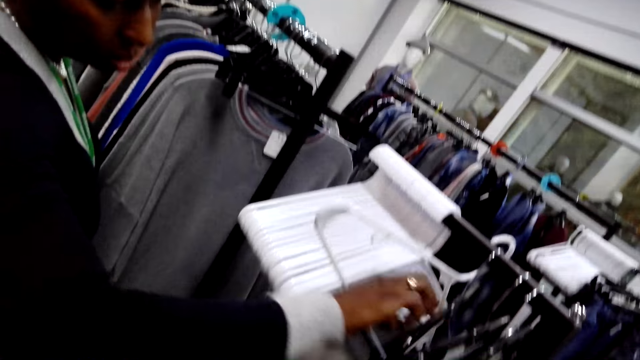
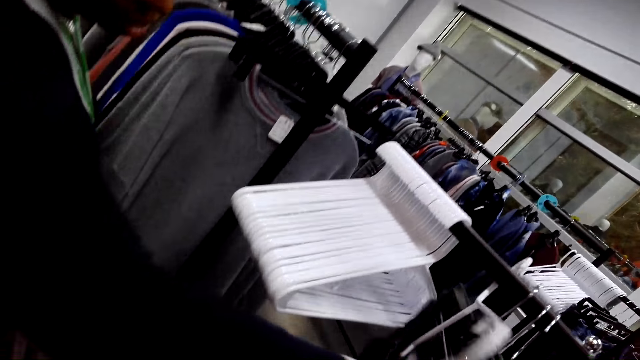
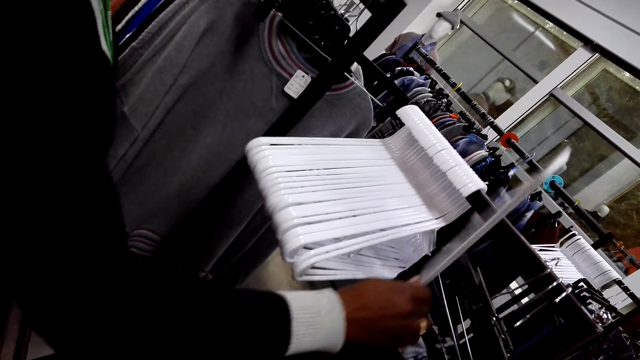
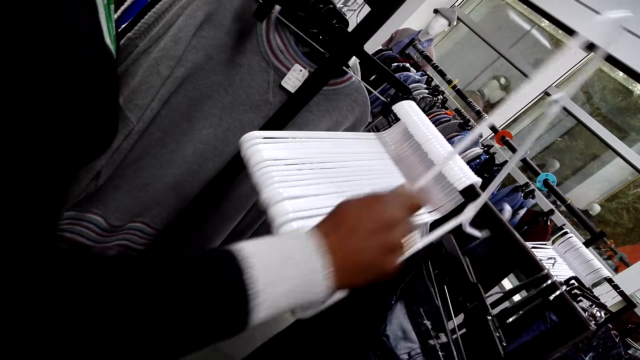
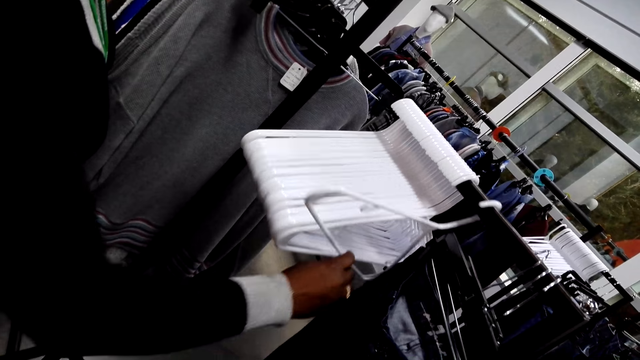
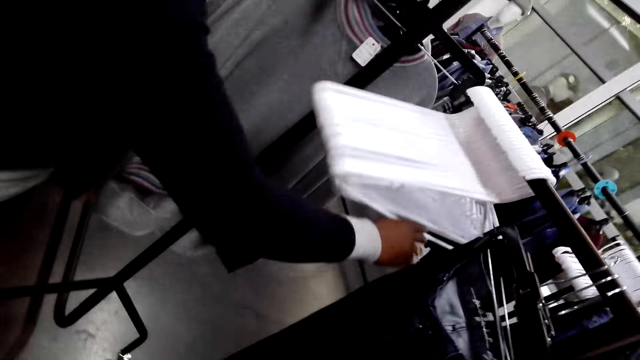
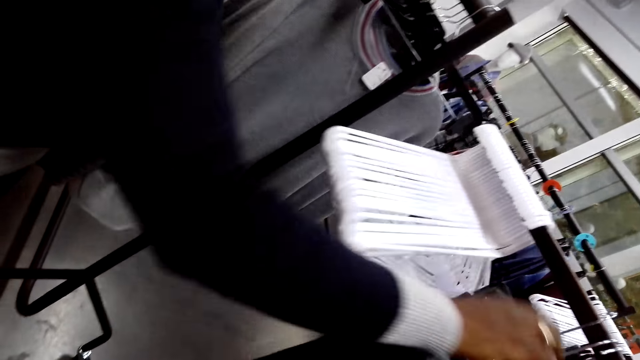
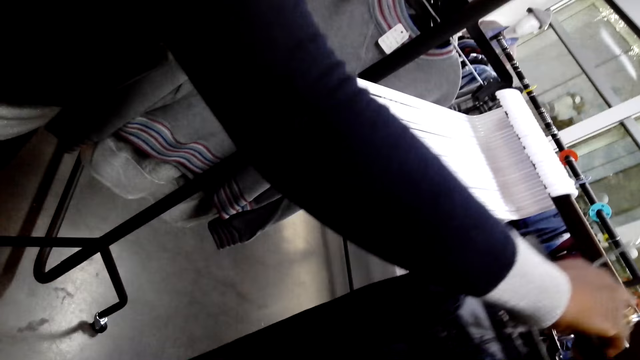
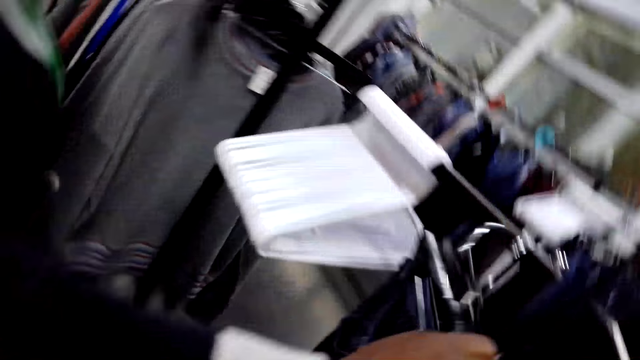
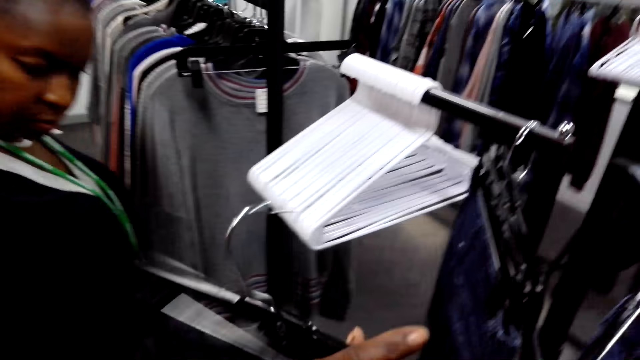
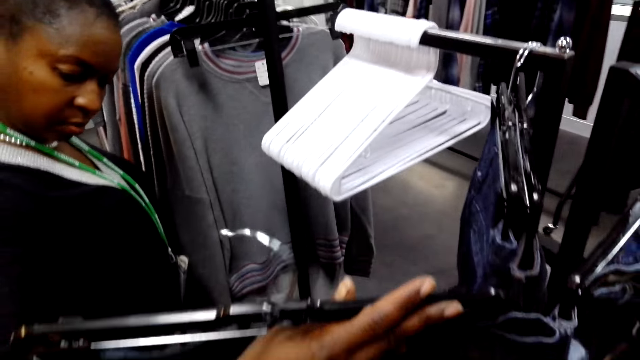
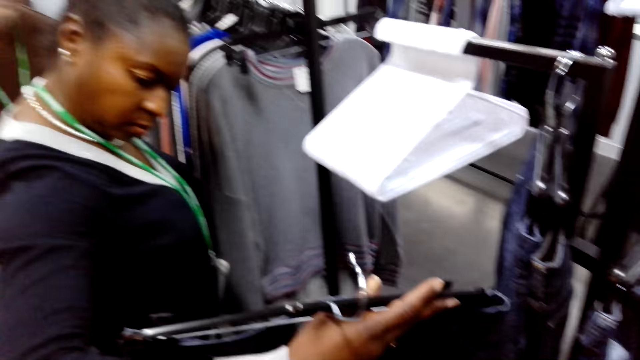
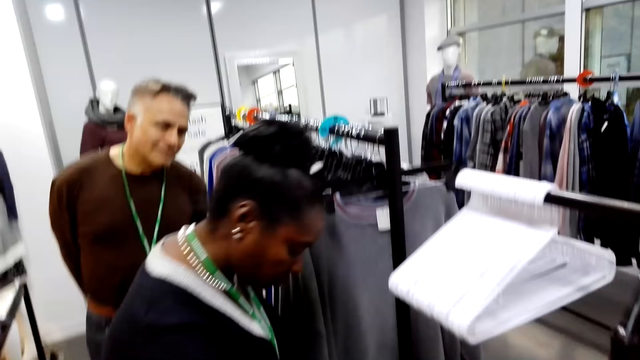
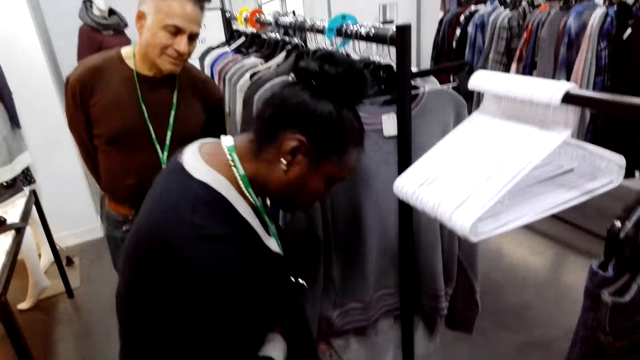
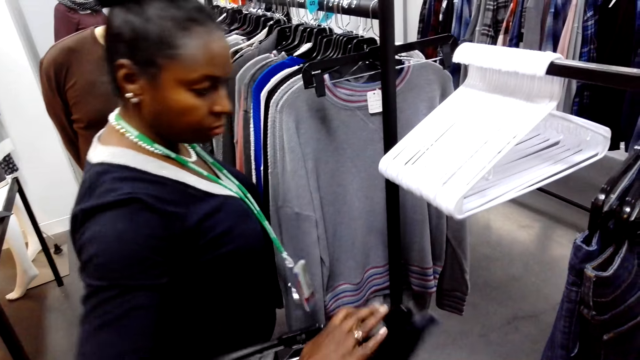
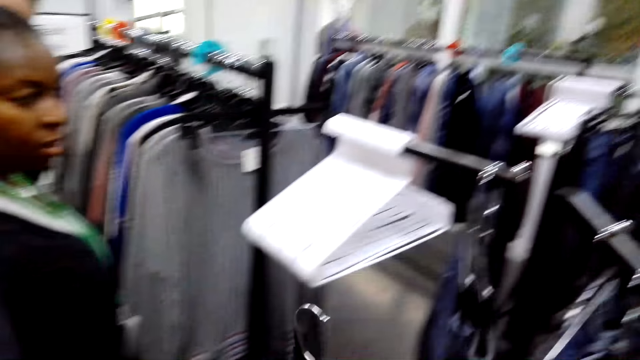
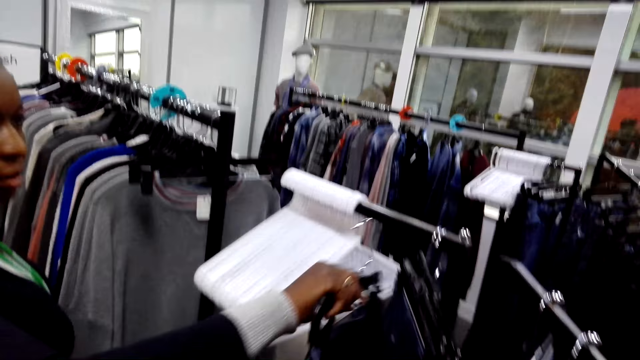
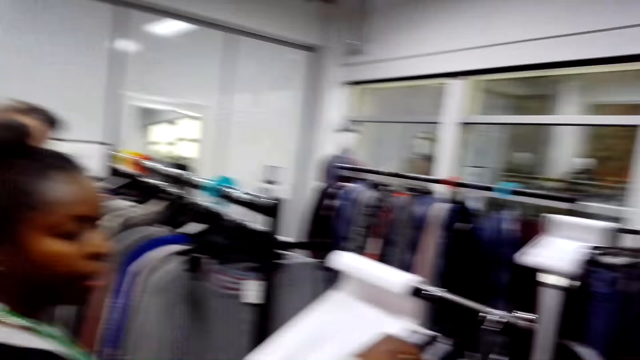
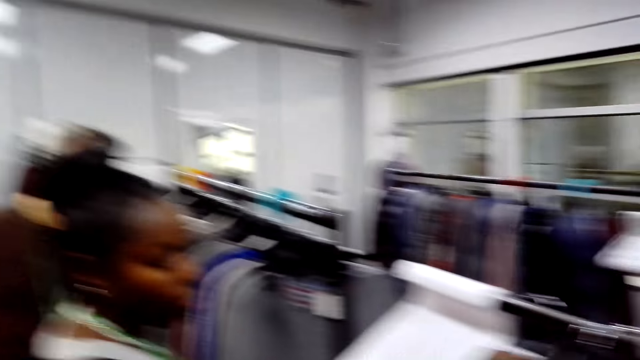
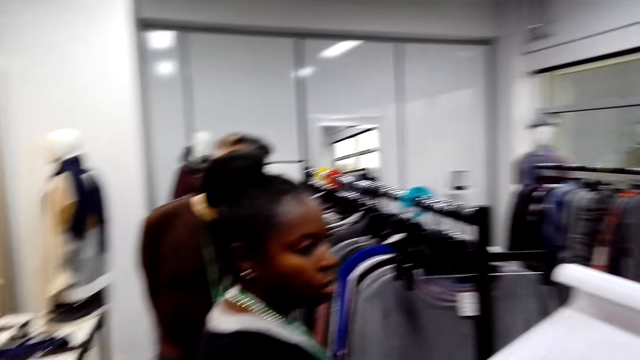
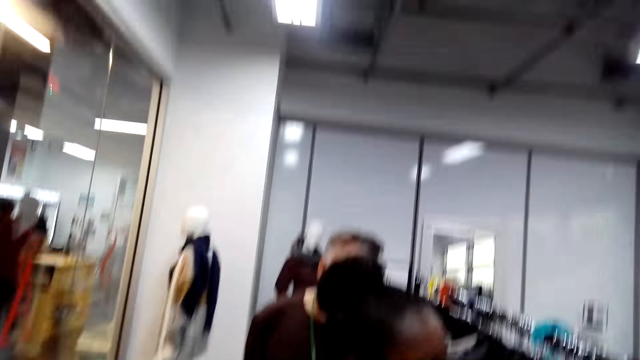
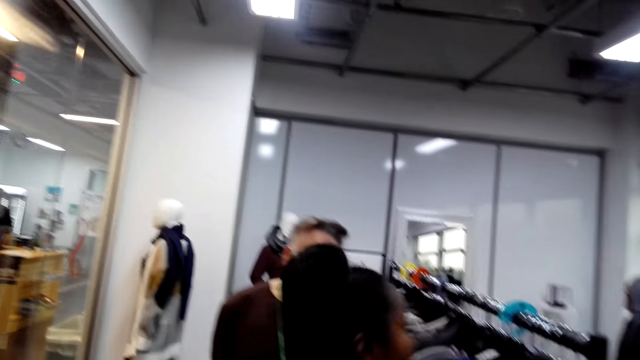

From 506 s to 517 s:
A woman picks a cloth from the rack. The woman picks the cloth from the stand, looks at the cloth and places the cloth on the stand.

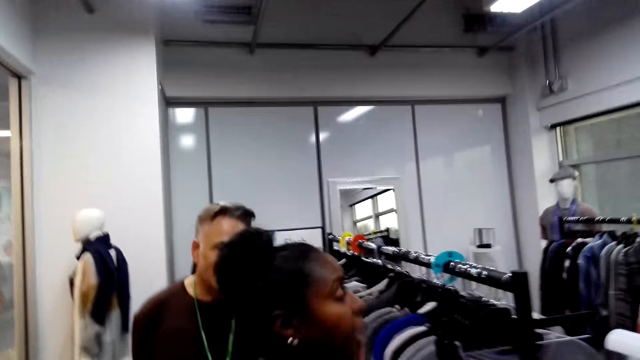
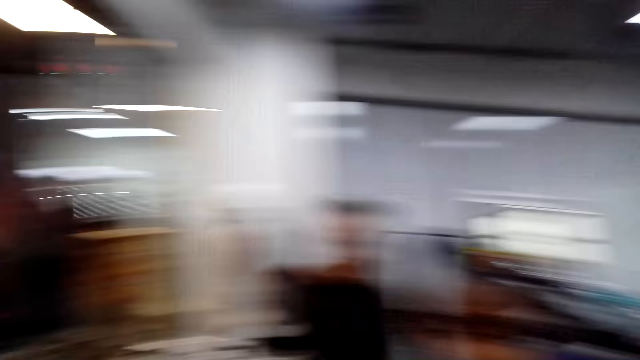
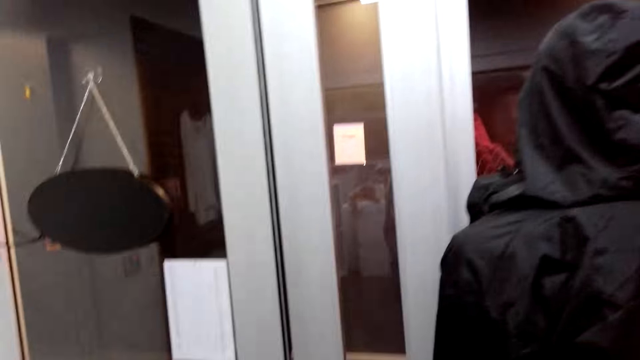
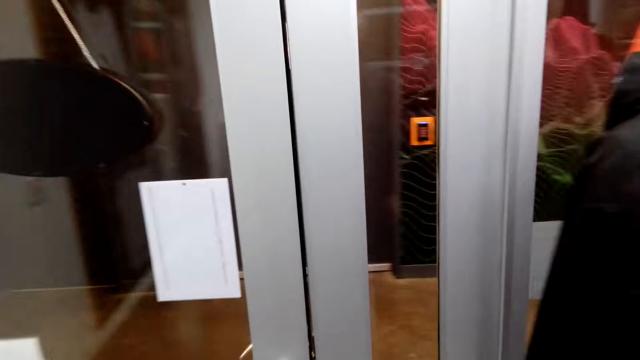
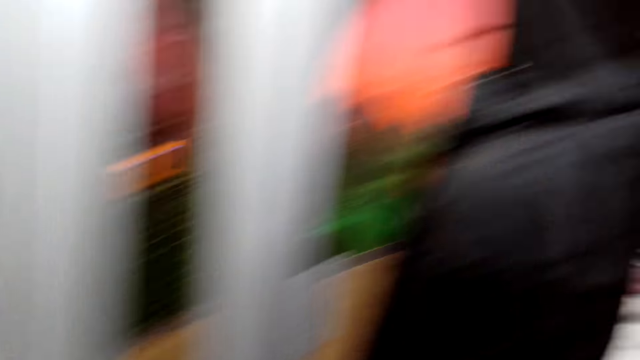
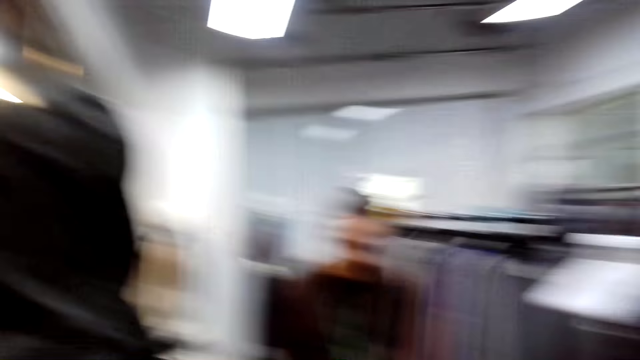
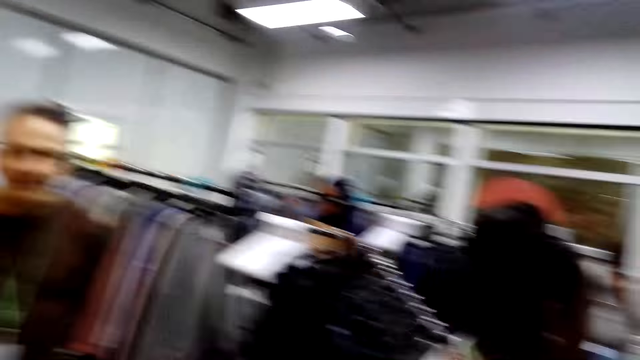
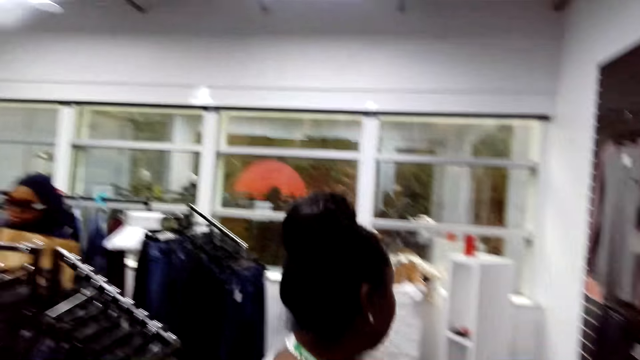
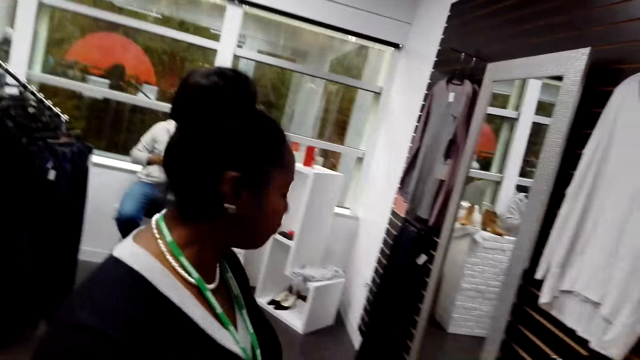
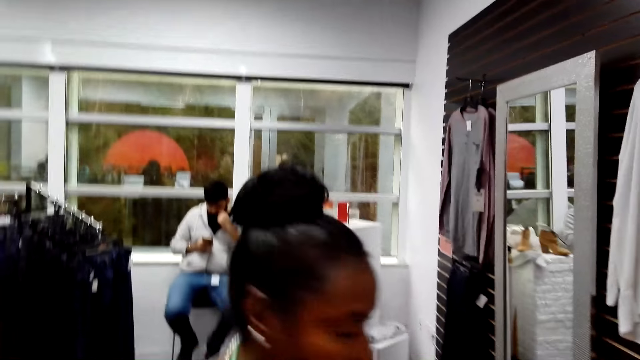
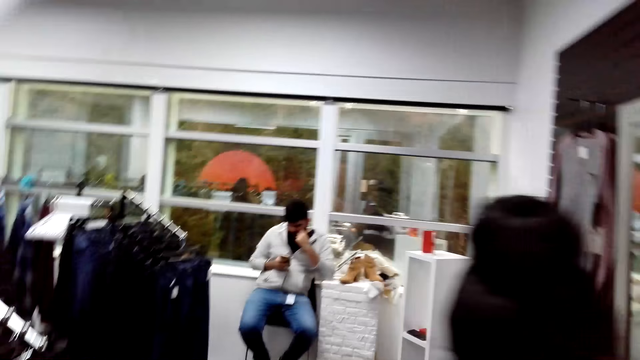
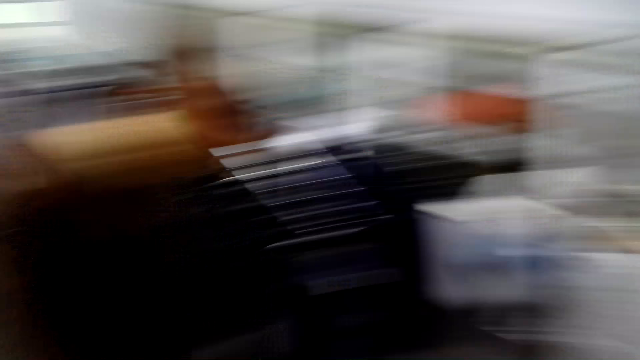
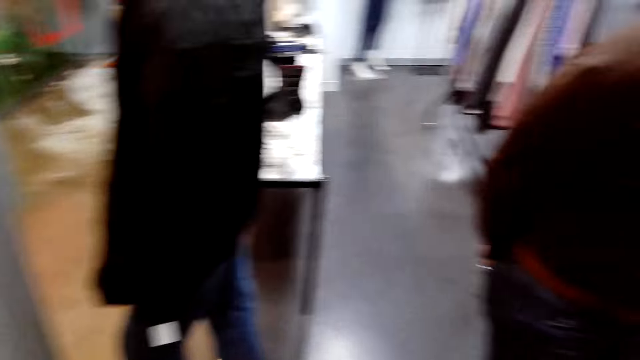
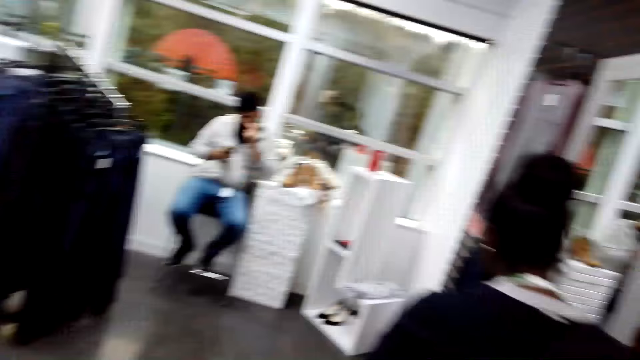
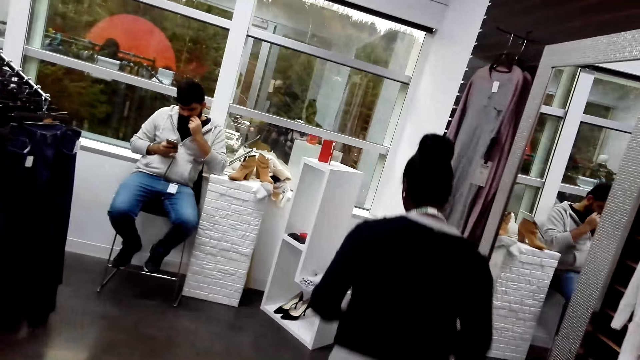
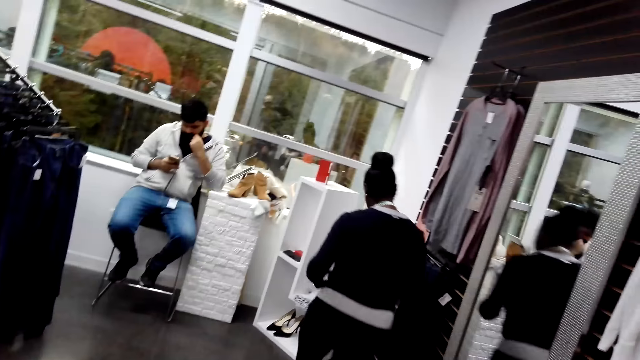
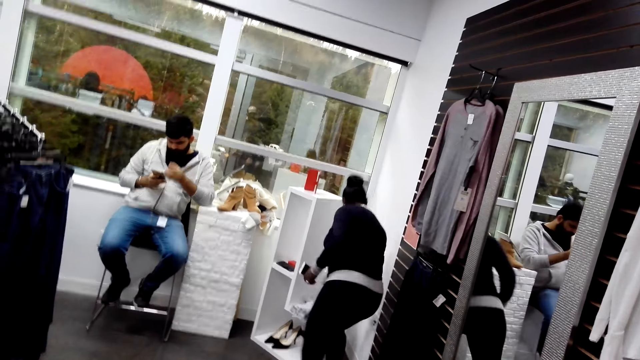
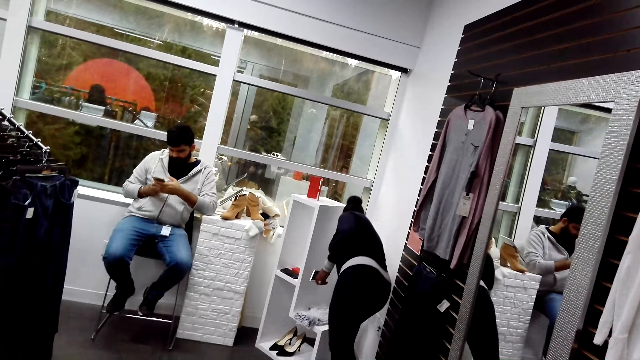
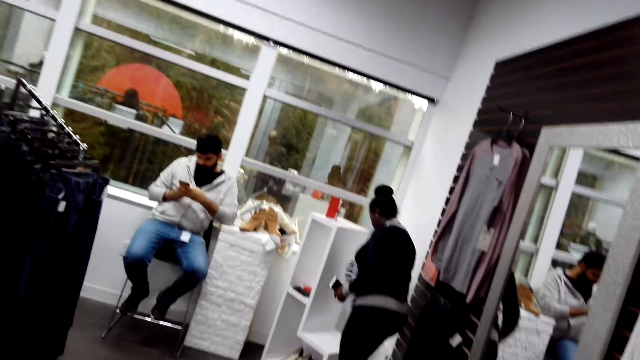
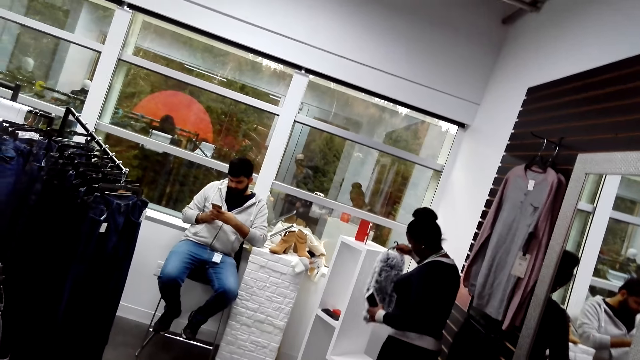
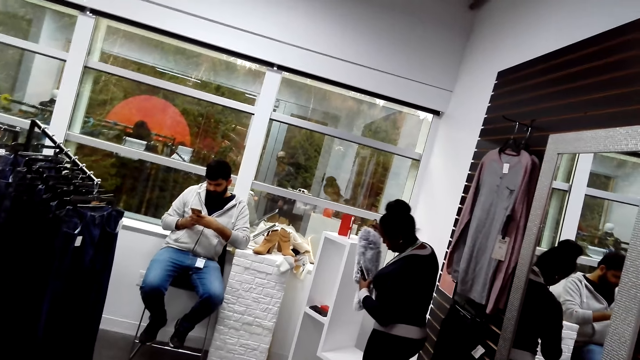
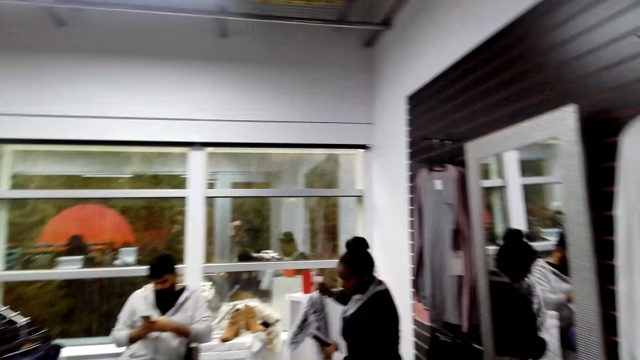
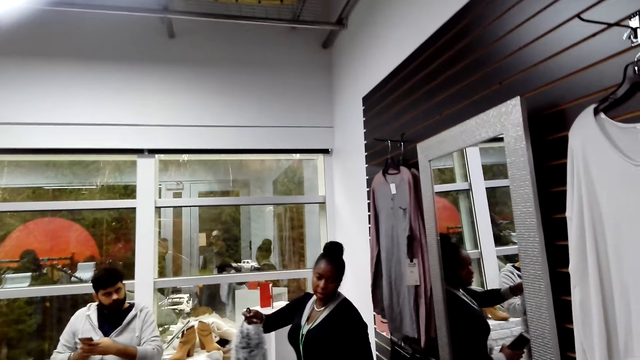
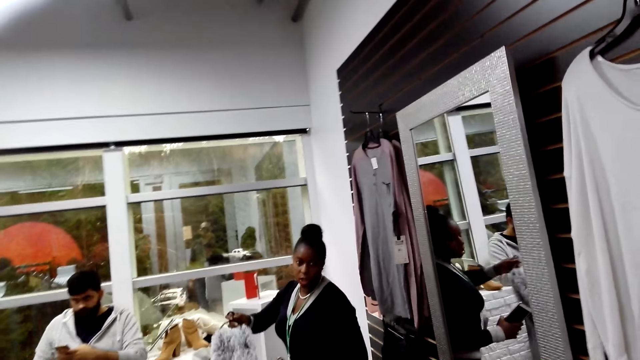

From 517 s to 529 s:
A man converses with the camera wearer. The camera wearer responds to the man. A person walks around the supermarket. The camera wearer turns towards a door. A woman walks towards another person. The camera wearer touches the door. The other person operates his cellphone. The camera wearer turns around the shop. They converse with the man. The woman walks around the shop. The woman picks the cloth from the shelf and looks at the cloth.
